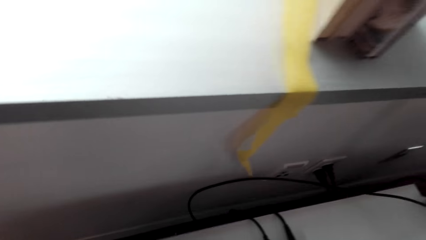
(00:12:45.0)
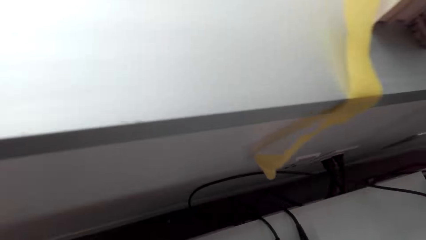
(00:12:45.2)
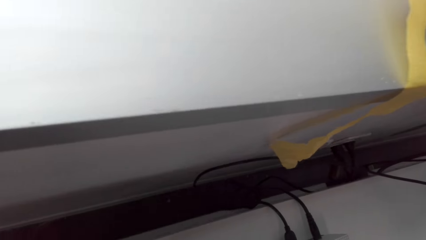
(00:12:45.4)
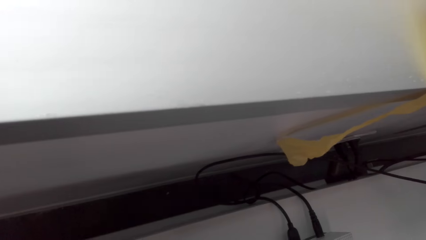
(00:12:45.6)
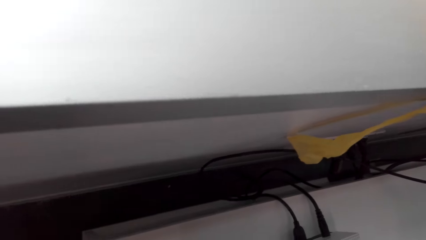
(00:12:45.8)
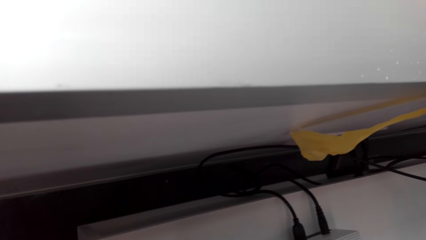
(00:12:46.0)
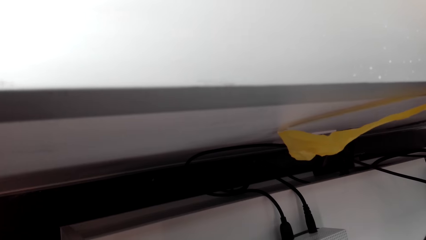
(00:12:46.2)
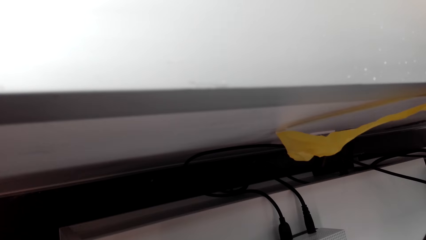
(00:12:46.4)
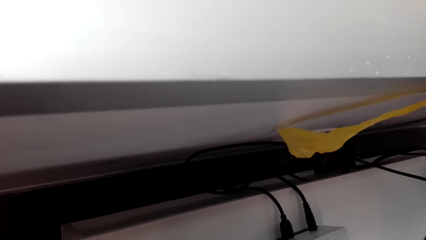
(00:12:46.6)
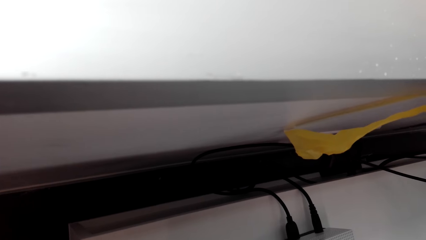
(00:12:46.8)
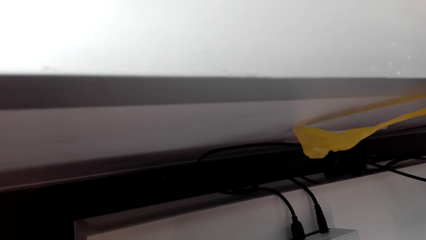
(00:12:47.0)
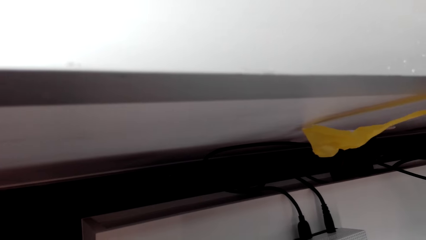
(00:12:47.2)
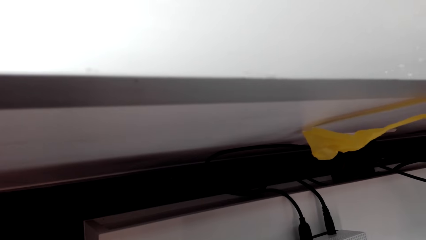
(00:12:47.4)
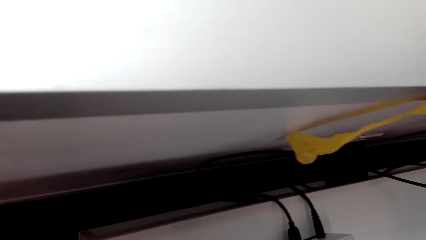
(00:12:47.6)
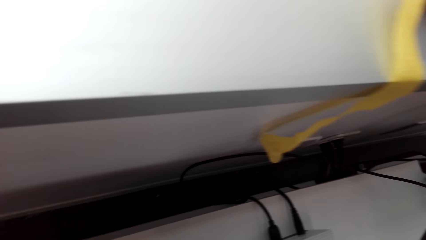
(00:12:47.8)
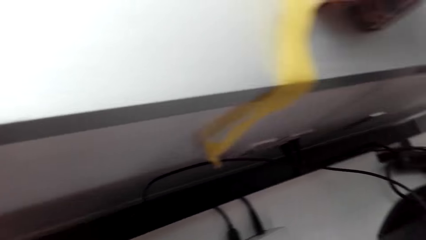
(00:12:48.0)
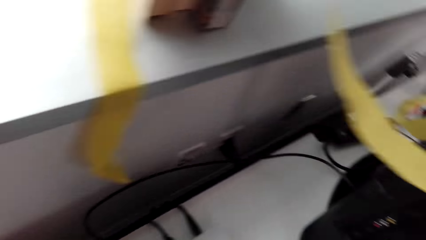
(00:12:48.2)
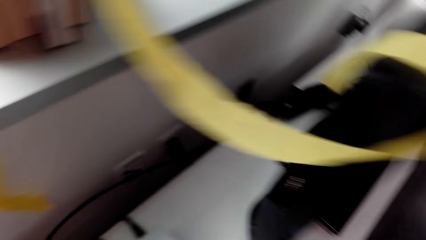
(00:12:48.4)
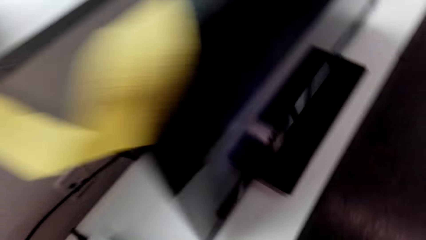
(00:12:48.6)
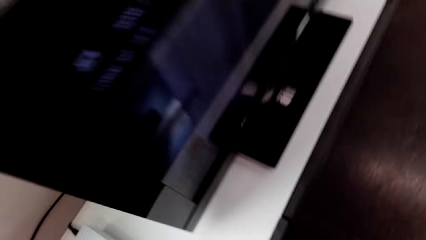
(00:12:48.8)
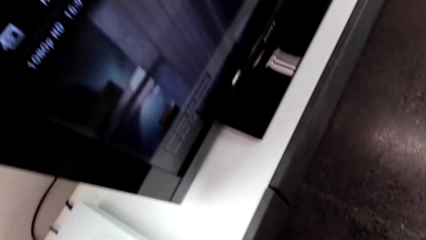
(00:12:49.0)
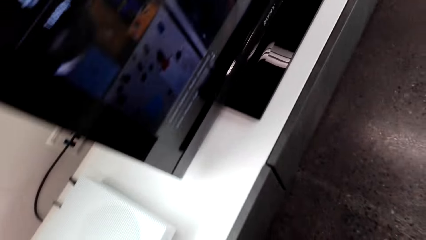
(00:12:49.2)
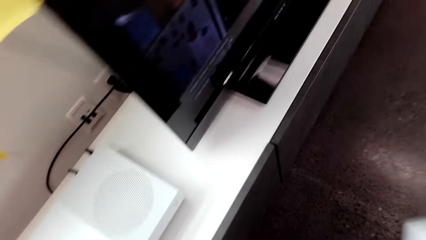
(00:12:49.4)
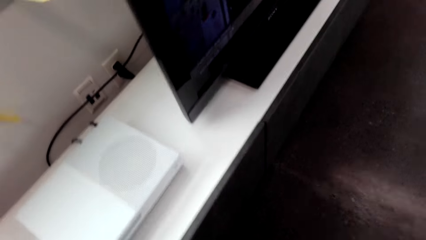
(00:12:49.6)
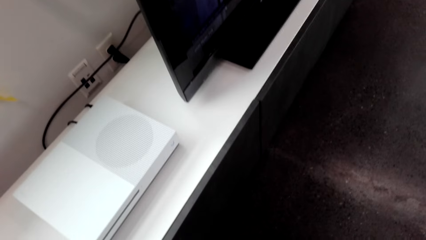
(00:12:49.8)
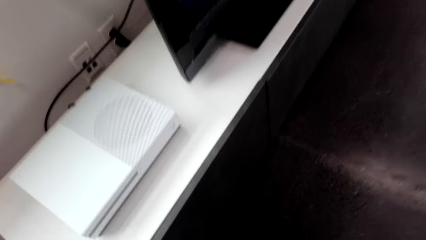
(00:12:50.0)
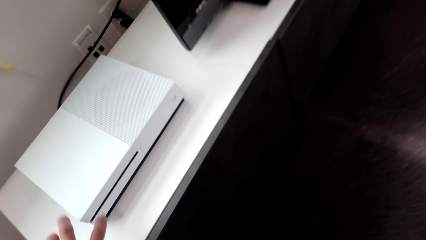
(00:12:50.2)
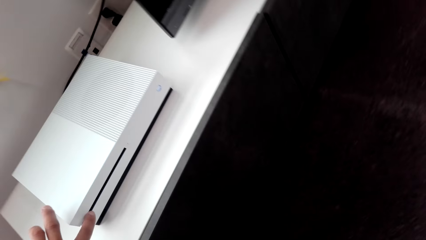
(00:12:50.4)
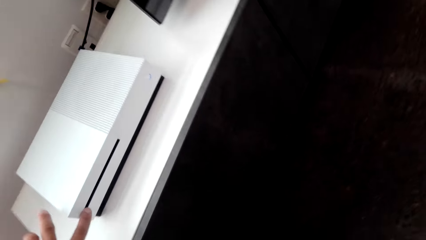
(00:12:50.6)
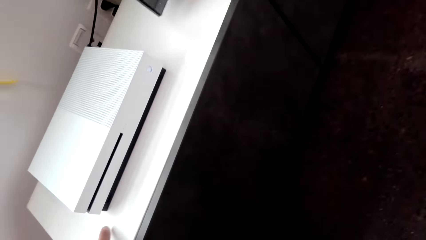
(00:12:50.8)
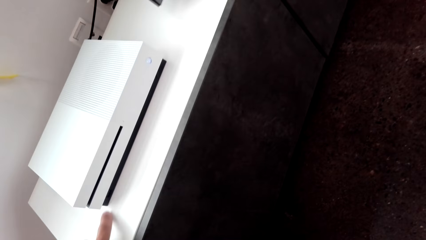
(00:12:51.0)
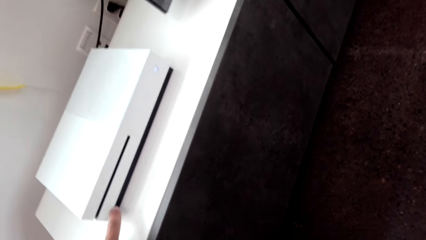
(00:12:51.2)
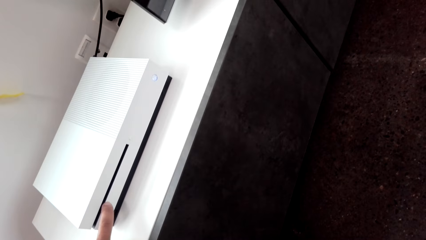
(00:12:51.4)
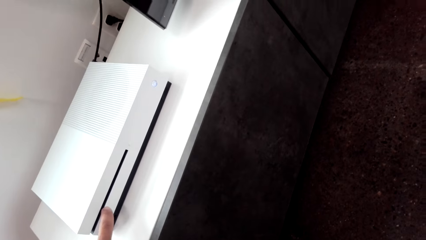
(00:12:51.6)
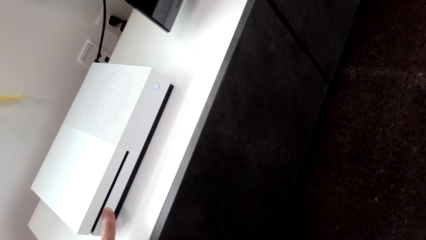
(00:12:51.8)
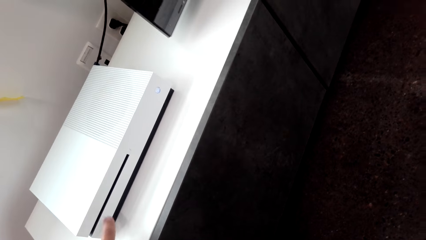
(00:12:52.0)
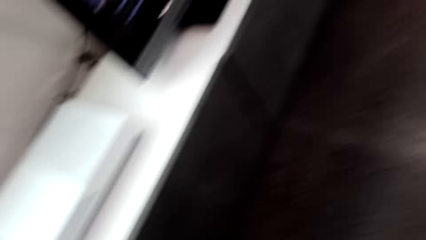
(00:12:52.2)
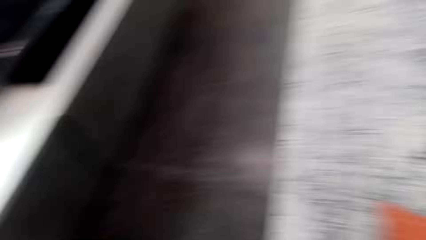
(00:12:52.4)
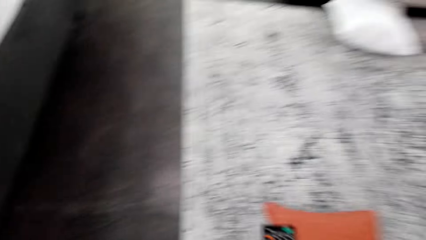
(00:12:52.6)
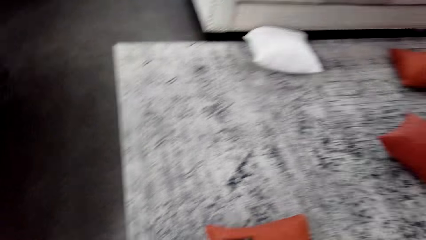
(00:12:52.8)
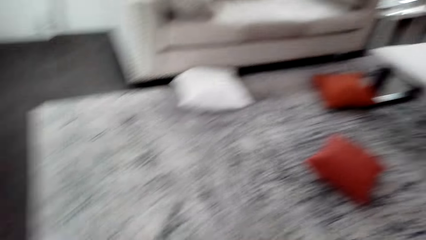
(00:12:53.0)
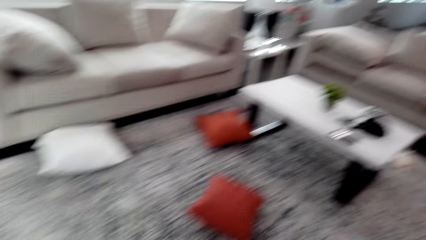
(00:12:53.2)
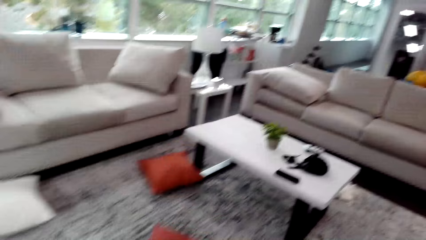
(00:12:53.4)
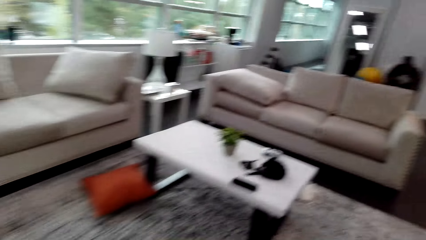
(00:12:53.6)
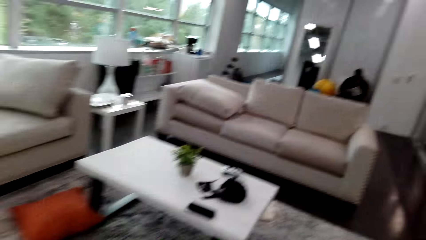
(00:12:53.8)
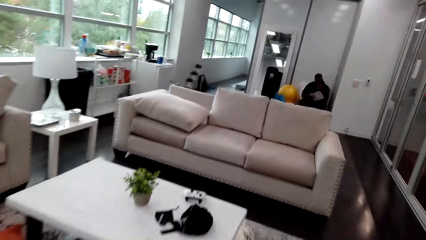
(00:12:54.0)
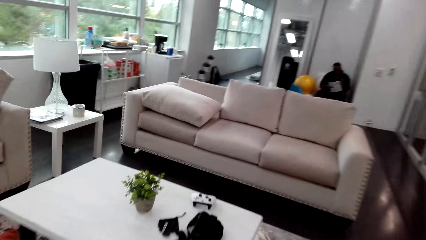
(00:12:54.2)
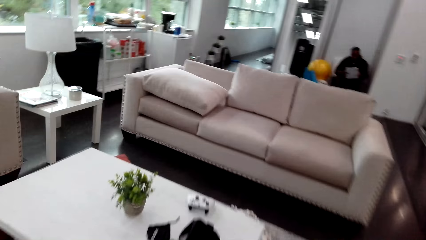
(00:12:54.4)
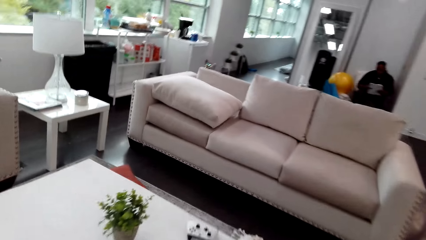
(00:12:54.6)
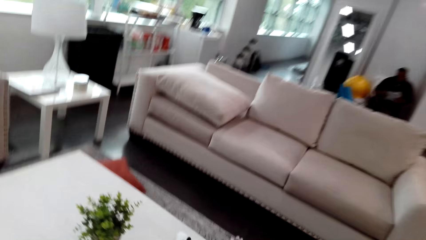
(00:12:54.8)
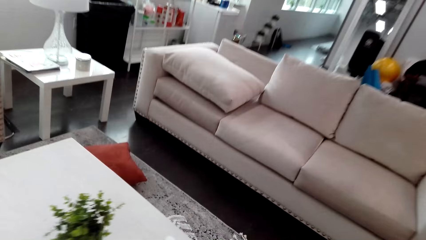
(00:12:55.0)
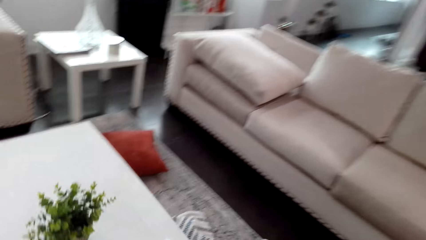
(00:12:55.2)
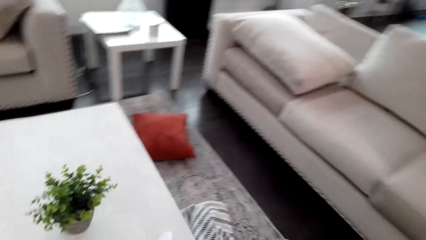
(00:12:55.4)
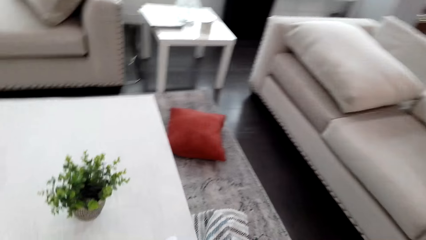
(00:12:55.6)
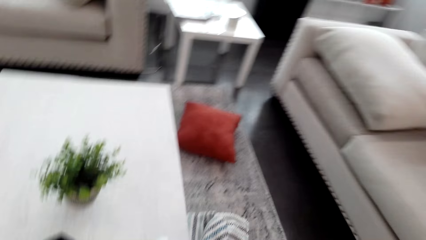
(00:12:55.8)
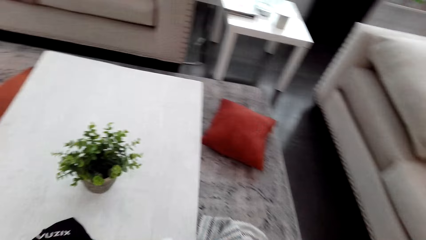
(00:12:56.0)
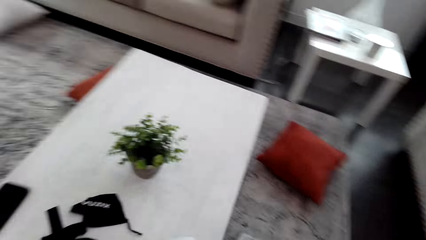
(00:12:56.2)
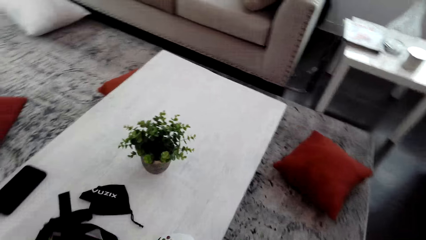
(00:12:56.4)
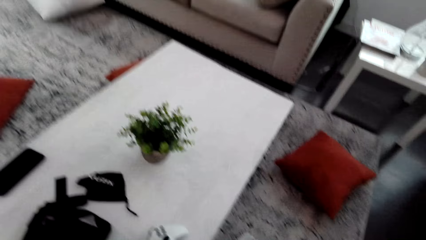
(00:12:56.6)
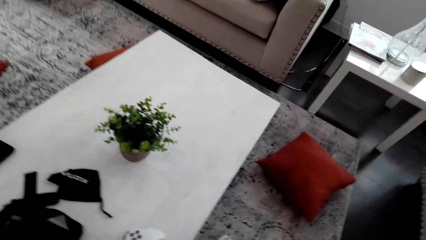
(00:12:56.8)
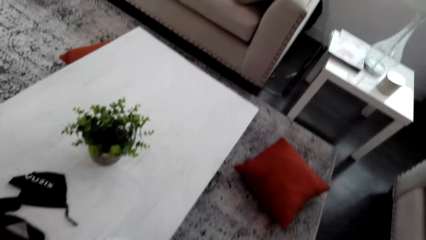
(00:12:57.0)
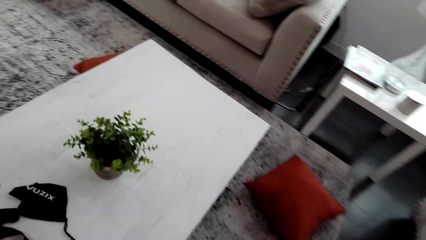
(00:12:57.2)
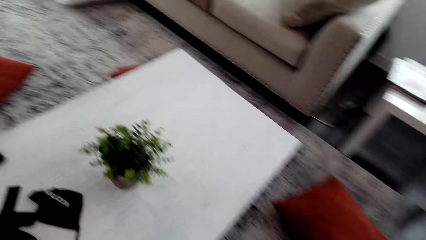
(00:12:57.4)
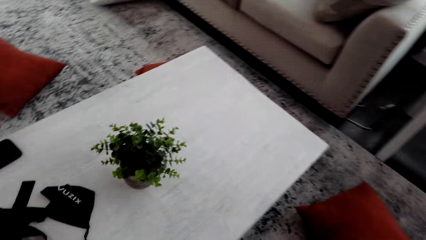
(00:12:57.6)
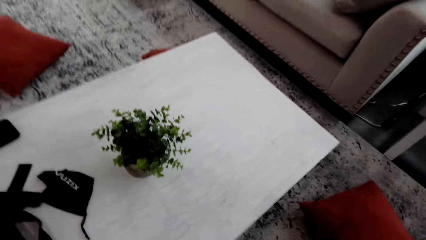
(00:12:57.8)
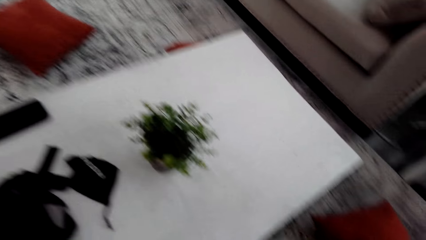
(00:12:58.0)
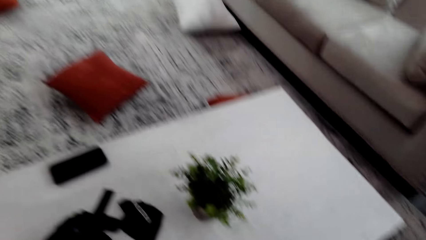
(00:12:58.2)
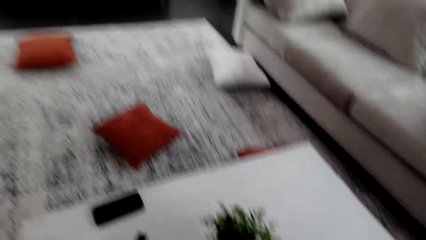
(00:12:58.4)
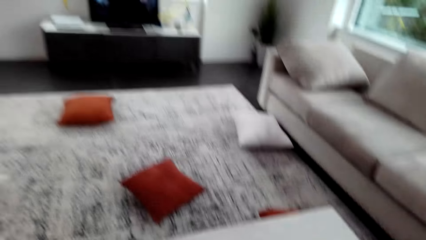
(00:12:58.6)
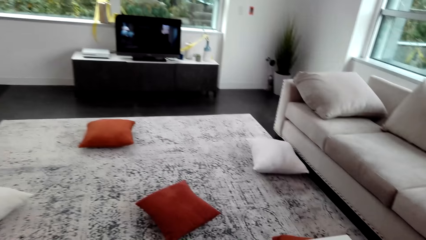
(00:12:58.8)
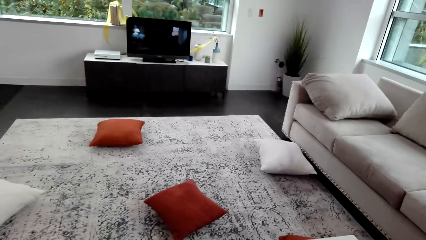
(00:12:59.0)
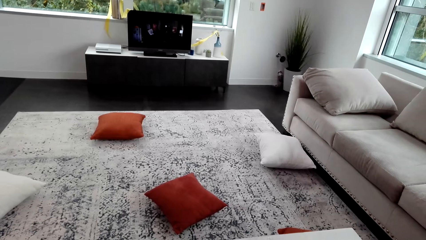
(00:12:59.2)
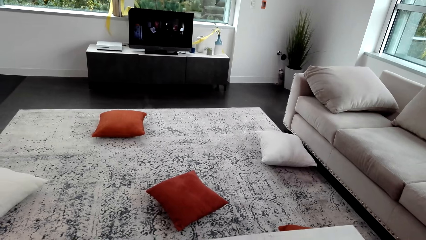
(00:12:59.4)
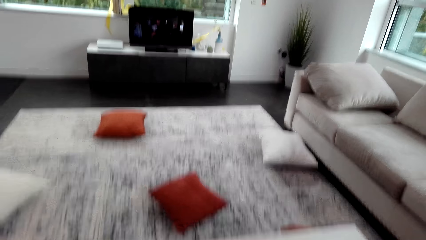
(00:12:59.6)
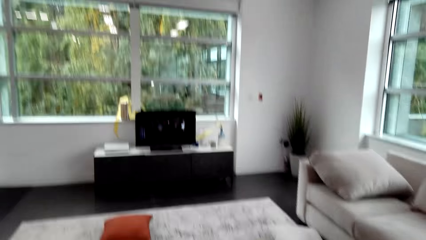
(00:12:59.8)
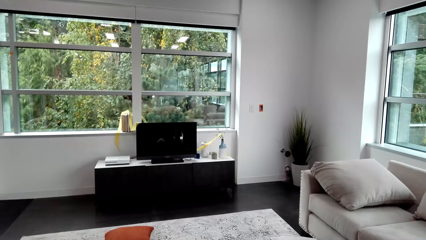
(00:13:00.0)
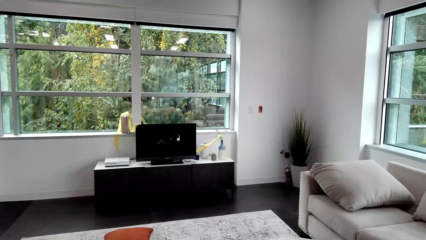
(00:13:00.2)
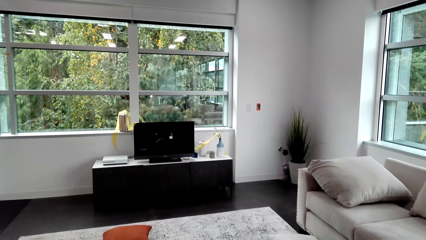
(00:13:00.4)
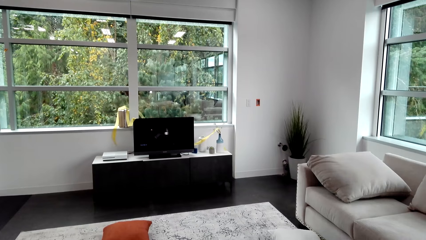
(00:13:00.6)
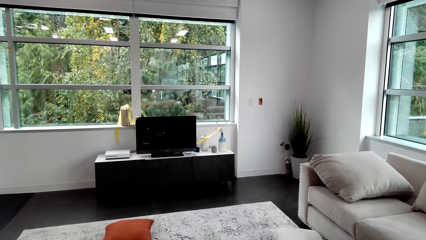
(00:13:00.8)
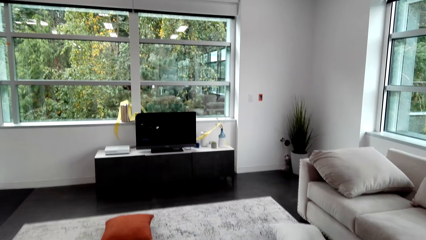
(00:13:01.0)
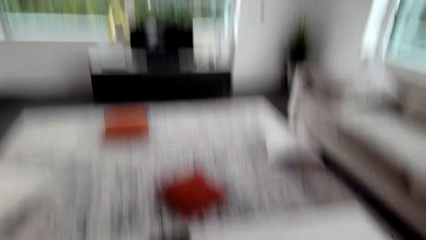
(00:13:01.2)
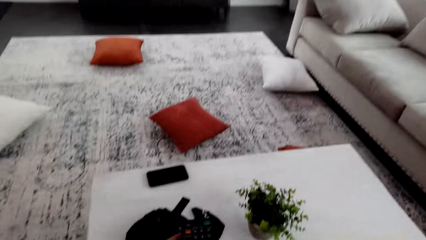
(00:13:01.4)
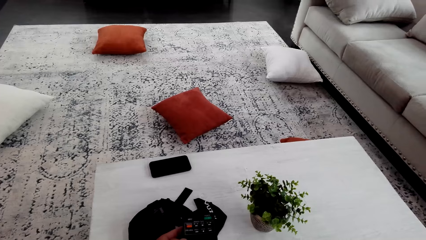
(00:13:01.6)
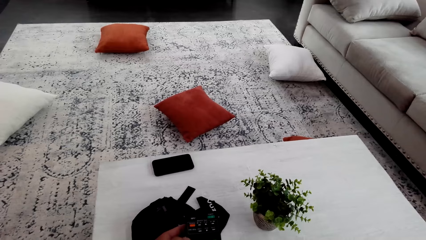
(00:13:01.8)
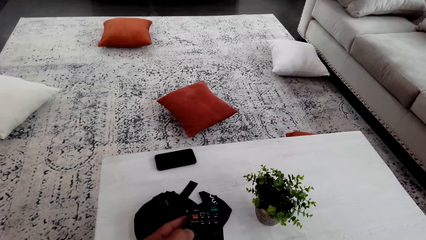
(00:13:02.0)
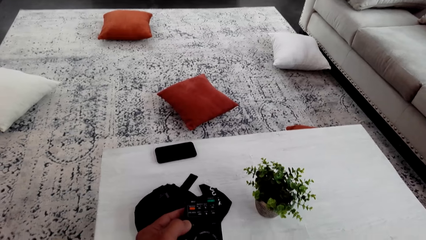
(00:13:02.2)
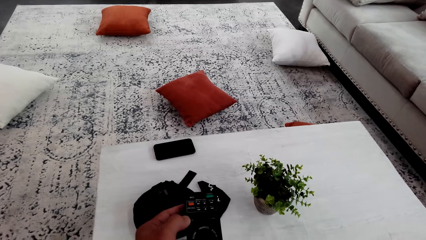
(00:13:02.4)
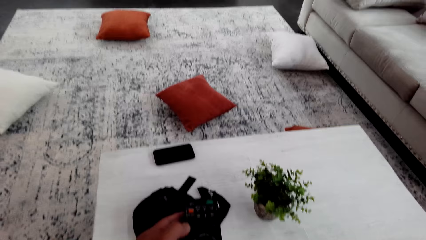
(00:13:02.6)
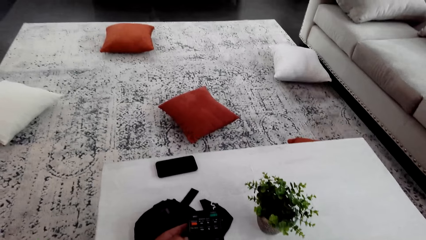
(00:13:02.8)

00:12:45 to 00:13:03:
The camera wearer touches something. They walk round the room. They sit on the couch.
